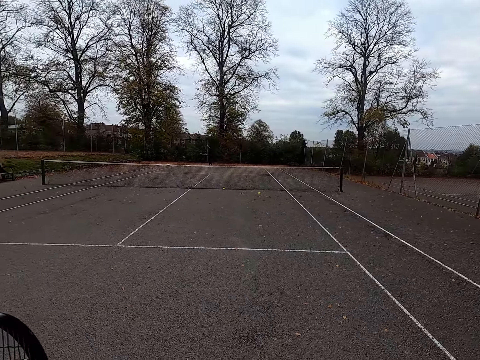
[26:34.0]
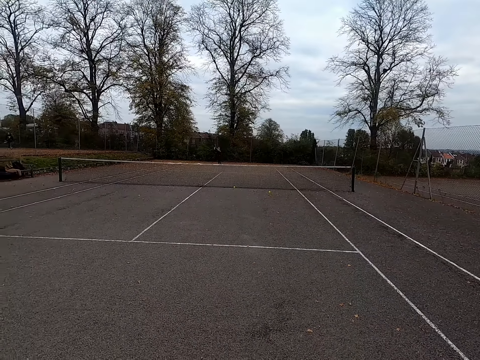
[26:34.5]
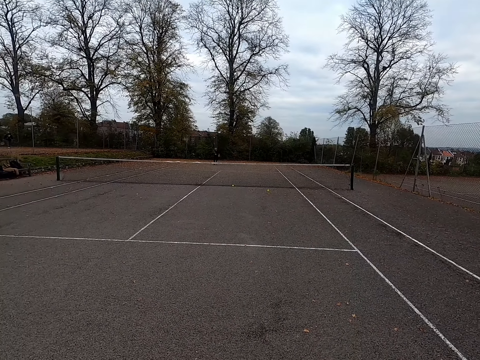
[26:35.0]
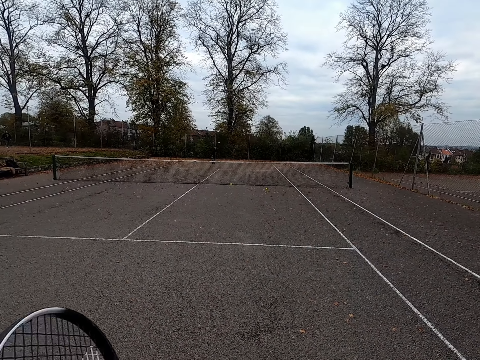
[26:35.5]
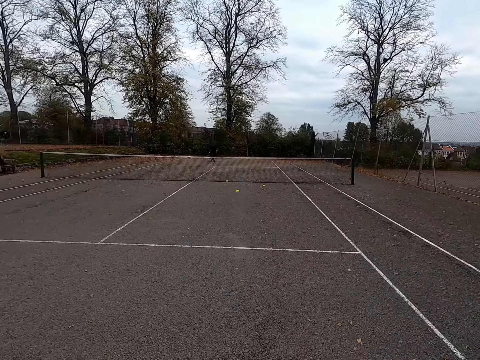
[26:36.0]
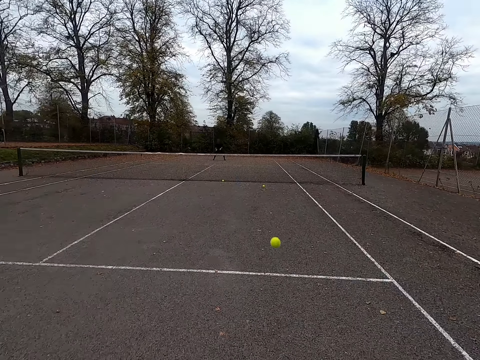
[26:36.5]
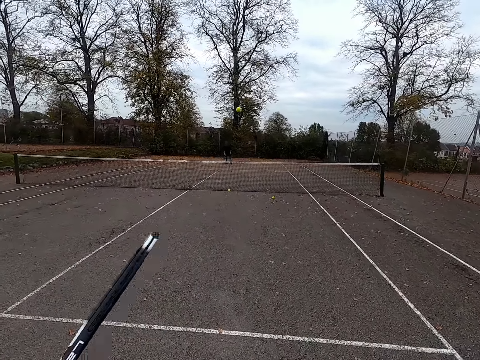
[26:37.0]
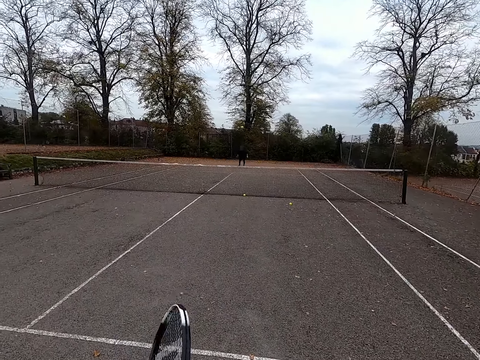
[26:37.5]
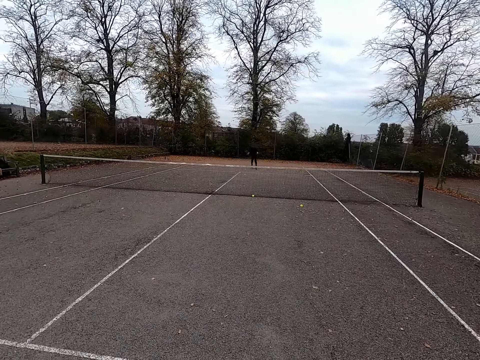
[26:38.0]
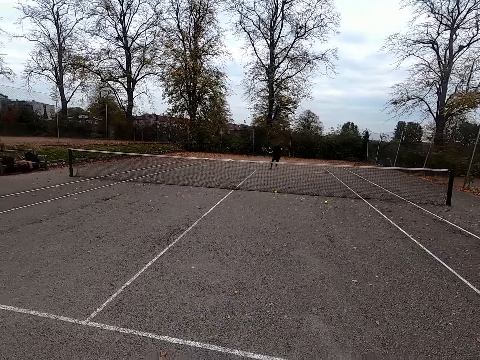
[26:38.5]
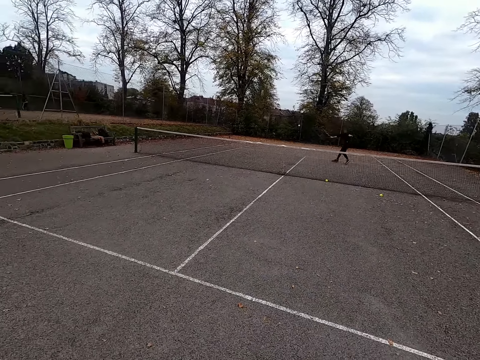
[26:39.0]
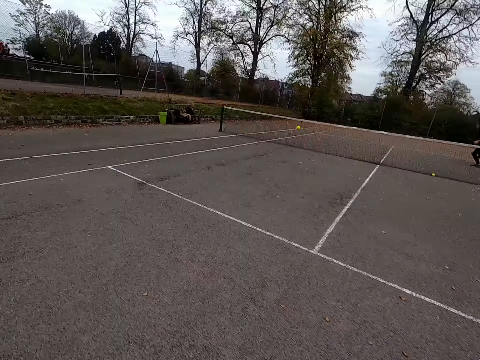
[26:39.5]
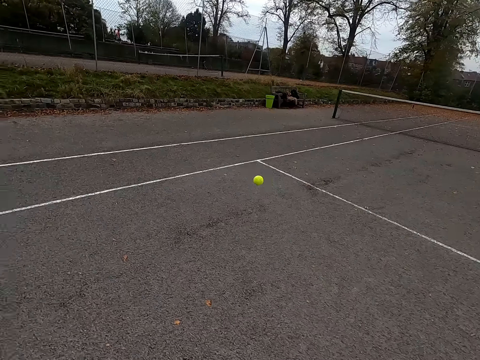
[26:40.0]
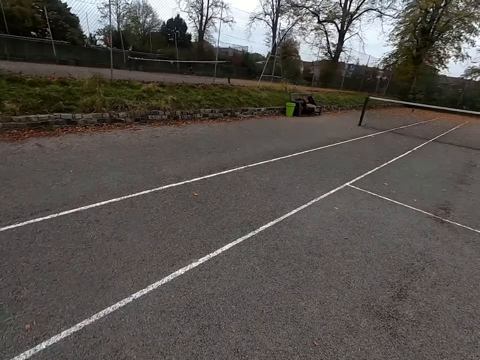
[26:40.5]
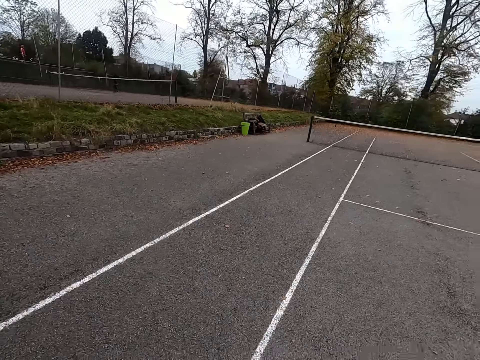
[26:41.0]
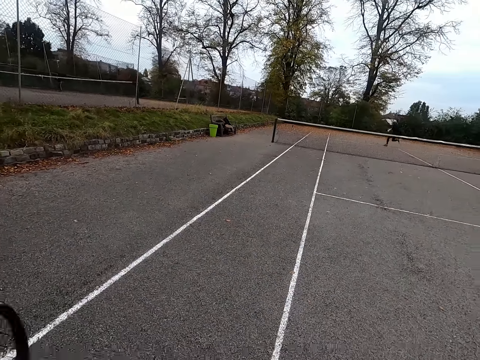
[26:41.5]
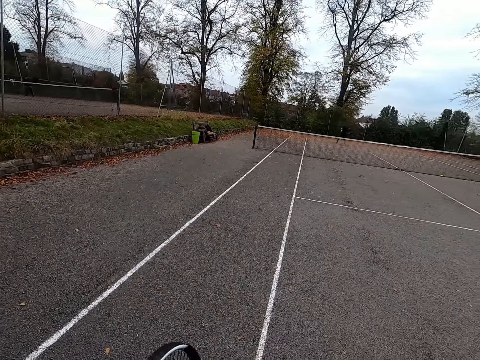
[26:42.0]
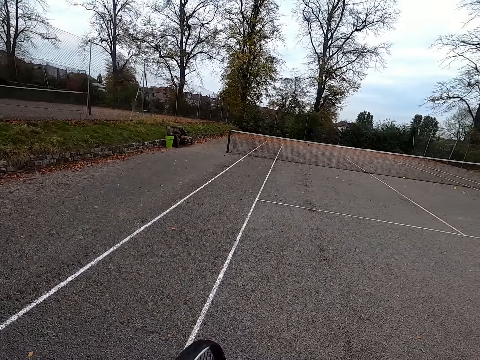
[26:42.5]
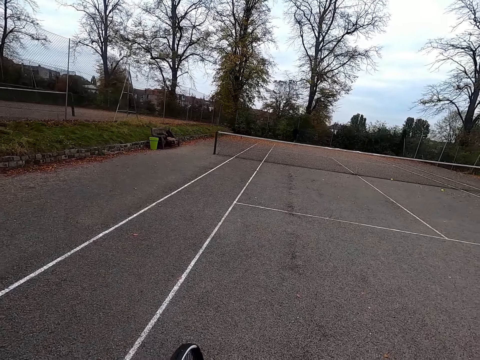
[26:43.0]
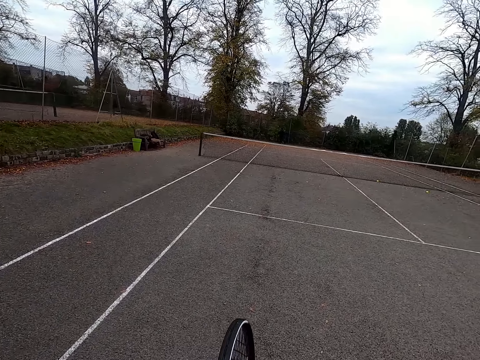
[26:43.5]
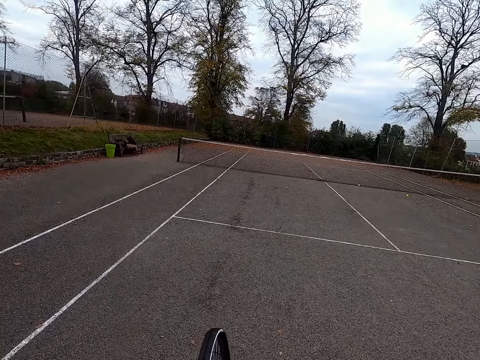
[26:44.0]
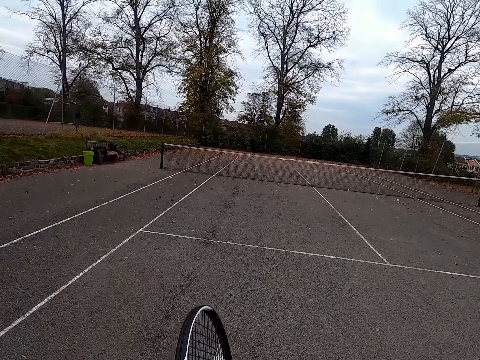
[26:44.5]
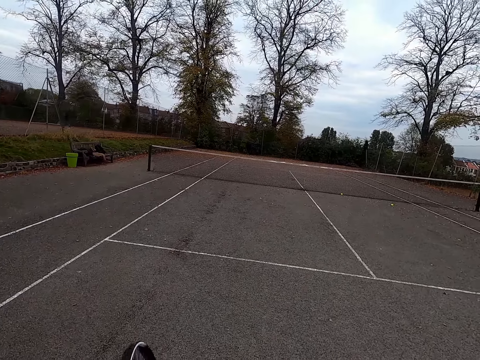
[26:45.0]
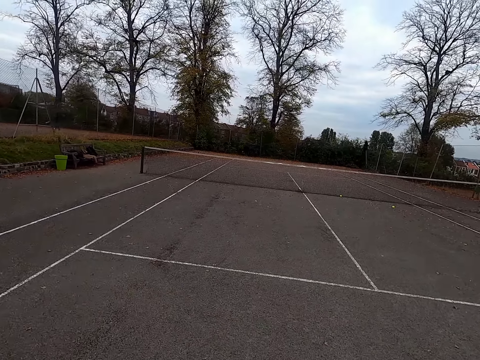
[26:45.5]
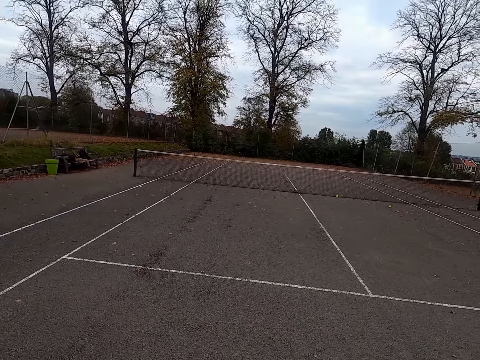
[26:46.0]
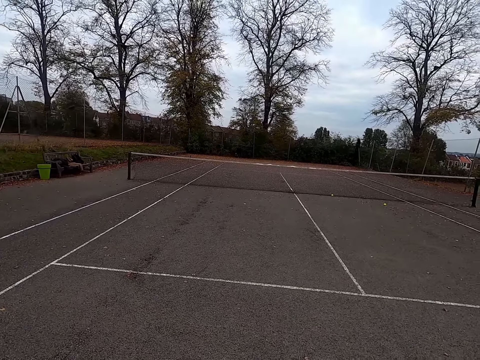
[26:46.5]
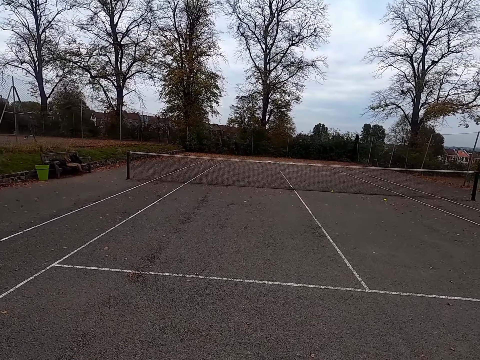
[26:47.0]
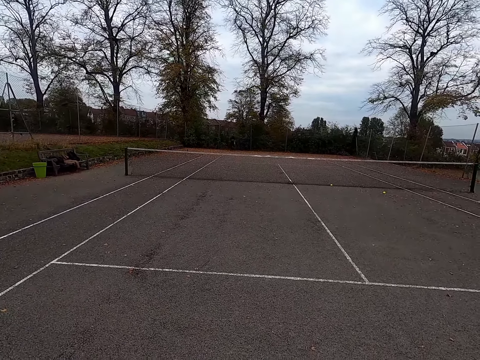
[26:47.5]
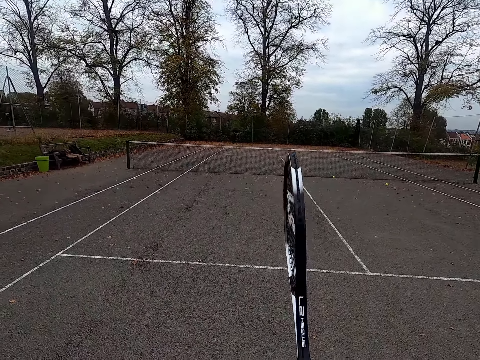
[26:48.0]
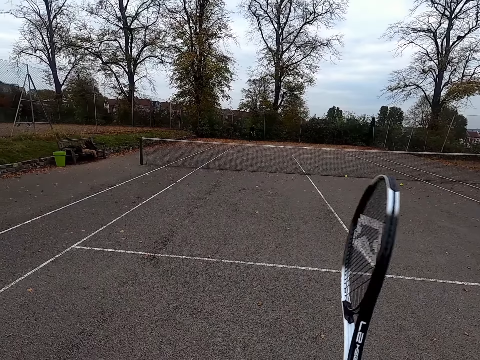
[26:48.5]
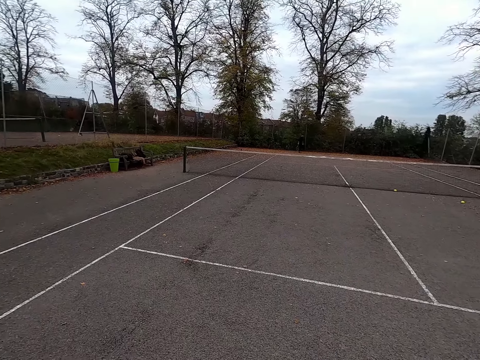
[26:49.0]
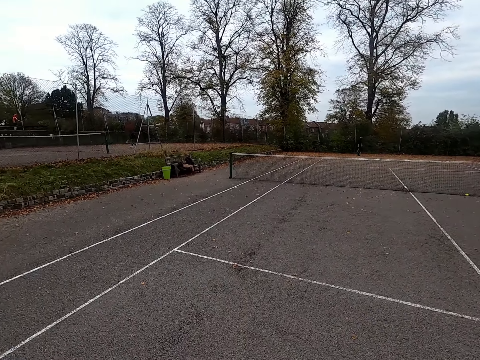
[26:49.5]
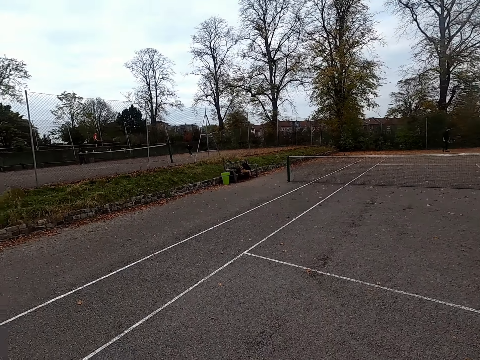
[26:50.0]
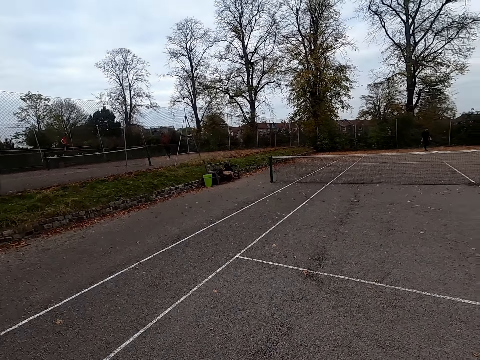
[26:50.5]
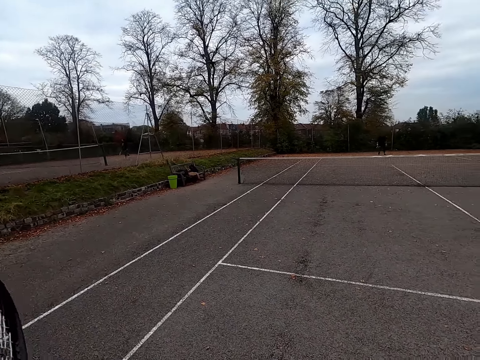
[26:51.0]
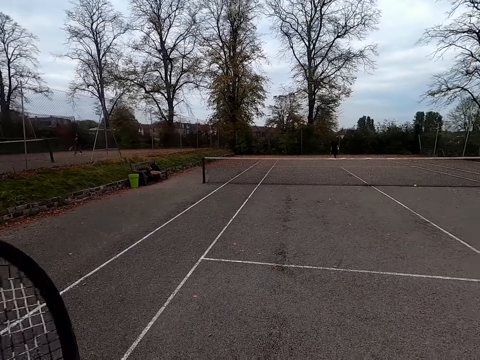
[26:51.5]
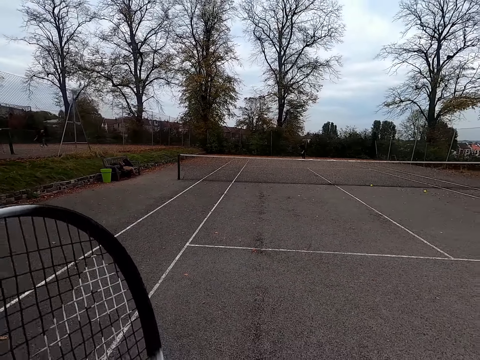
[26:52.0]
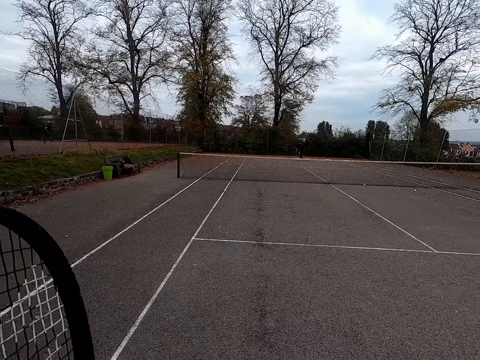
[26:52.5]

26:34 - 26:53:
The camera wearer hits the ball with a racket. A man runs toward the ball and hits the ball with a racket. The camera wearer walks around the tennis court and hits the ball with the racket. The man runs toward the ball. The camera wearer walks around the tennis court. They shake the racket.

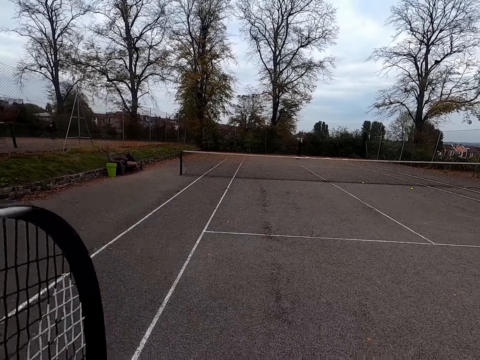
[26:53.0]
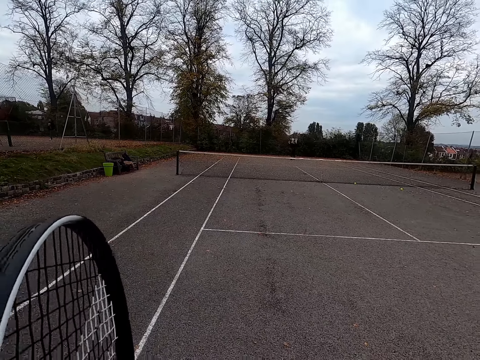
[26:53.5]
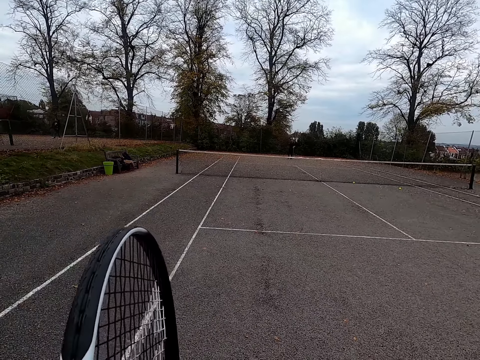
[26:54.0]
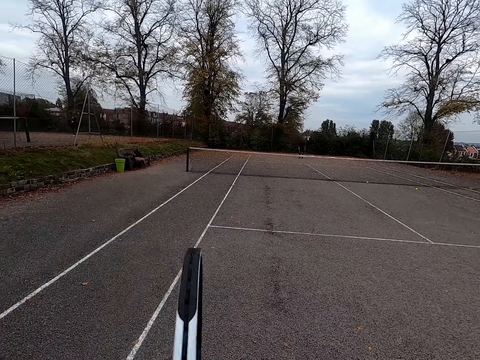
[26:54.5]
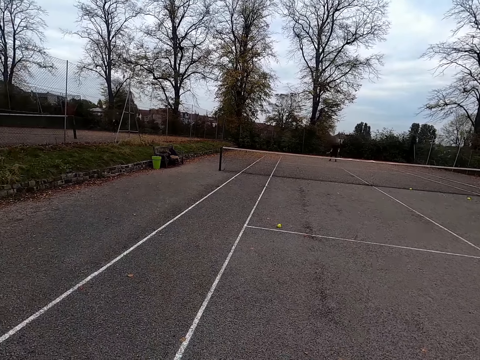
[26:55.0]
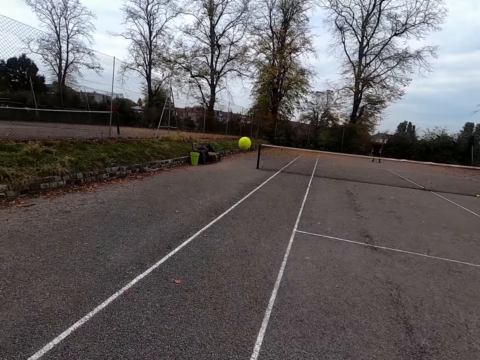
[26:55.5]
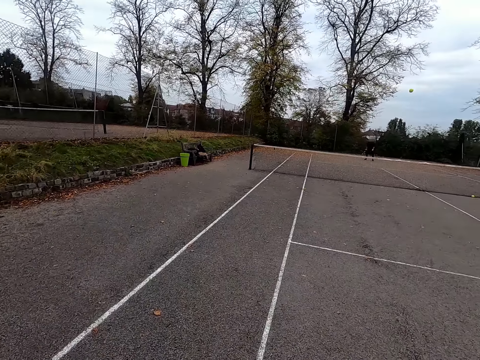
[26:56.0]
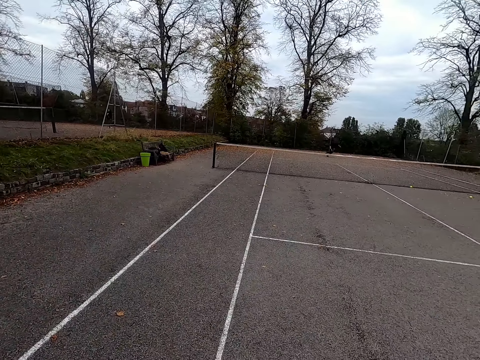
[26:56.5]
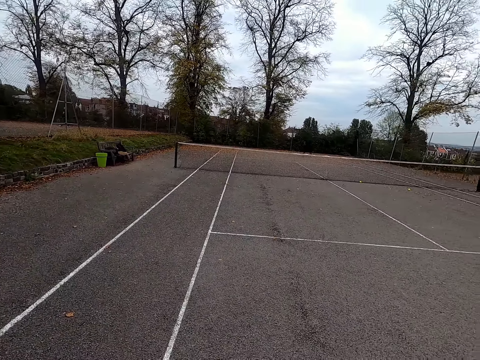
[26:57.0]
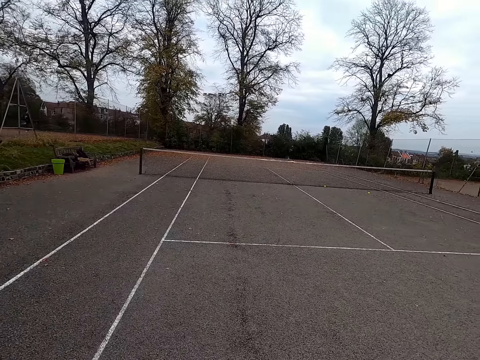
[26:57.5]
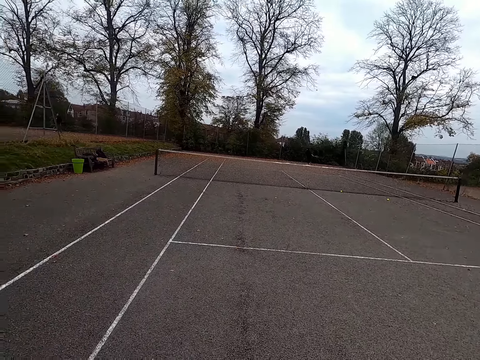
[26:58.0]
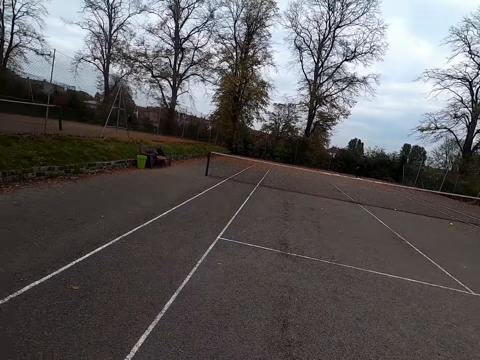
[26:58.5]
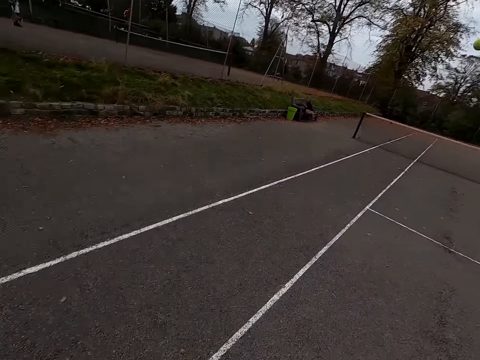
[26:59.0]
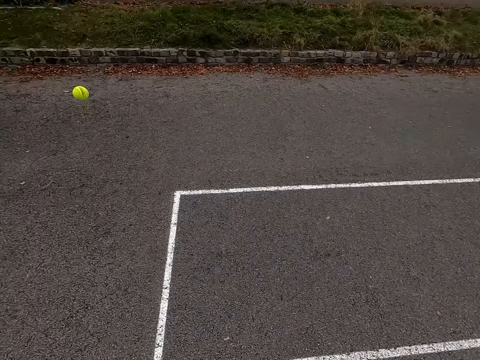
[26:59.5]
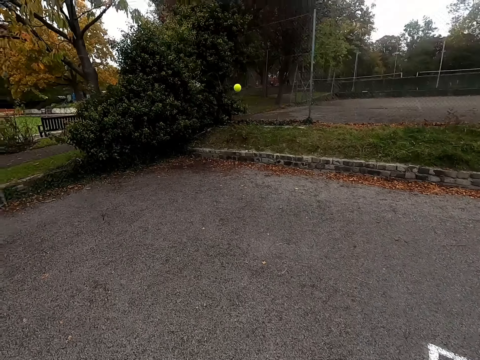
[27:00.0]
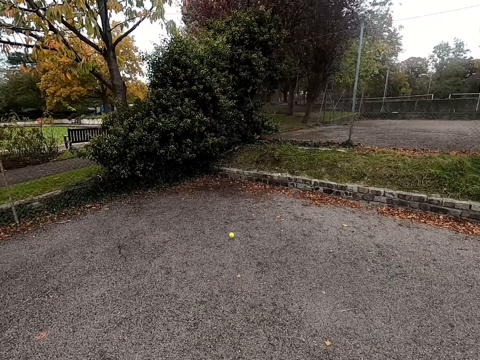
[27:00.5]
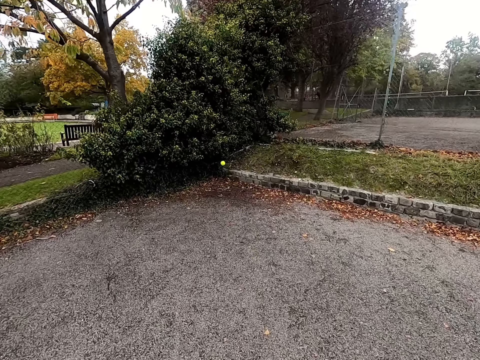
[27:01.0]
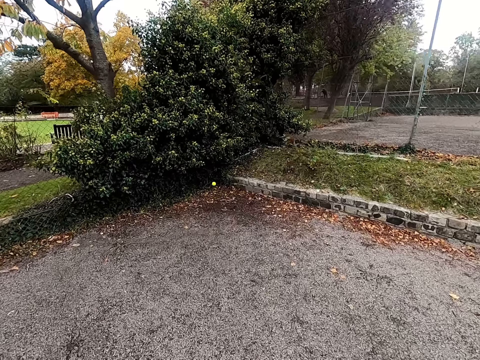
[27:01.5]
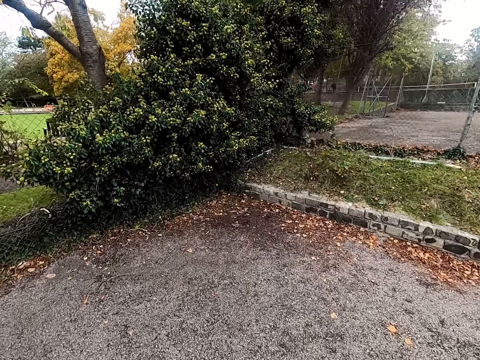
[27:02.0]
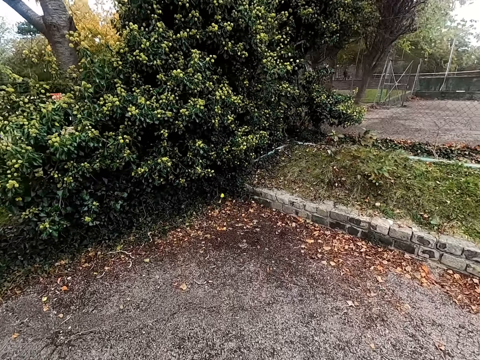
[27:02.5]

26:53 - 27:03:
The camera wearer hits the ball with a racket. They walk toward the ball.
